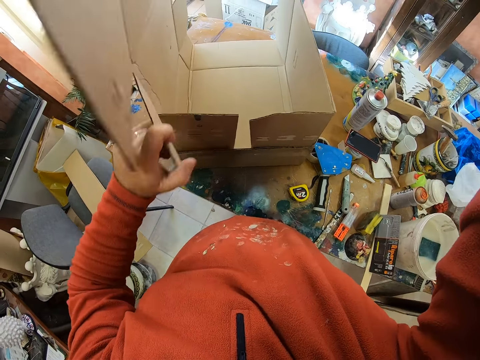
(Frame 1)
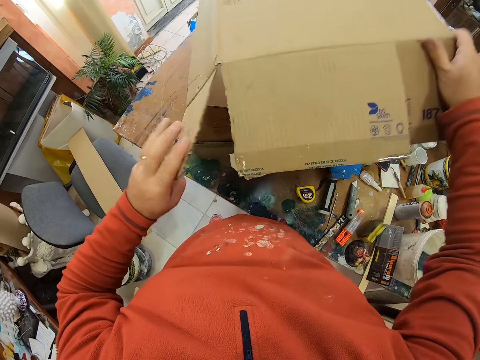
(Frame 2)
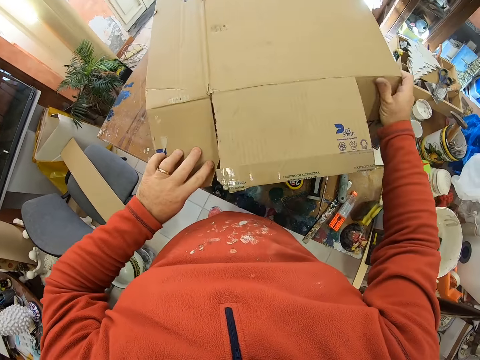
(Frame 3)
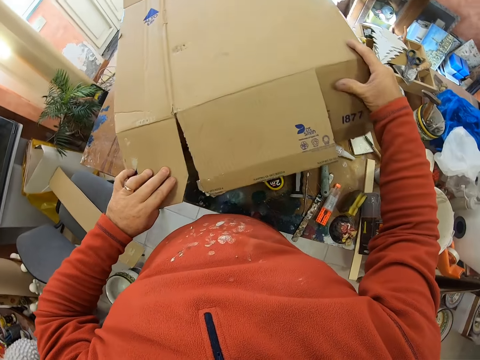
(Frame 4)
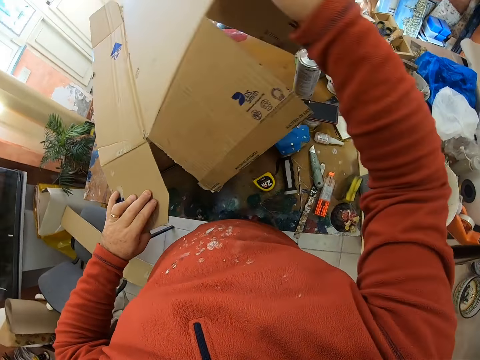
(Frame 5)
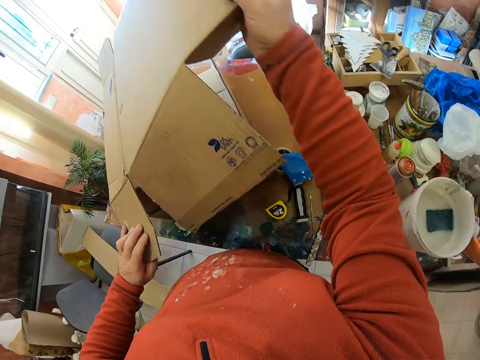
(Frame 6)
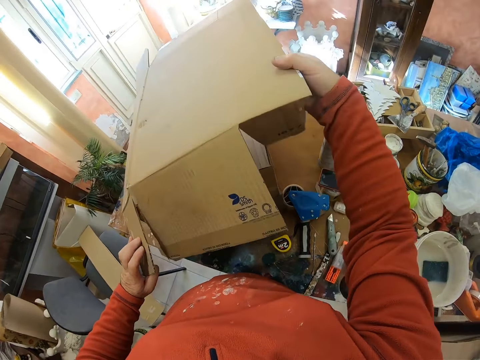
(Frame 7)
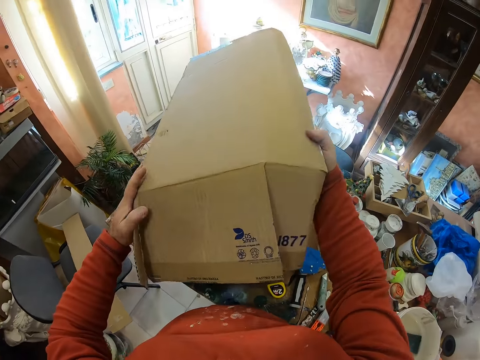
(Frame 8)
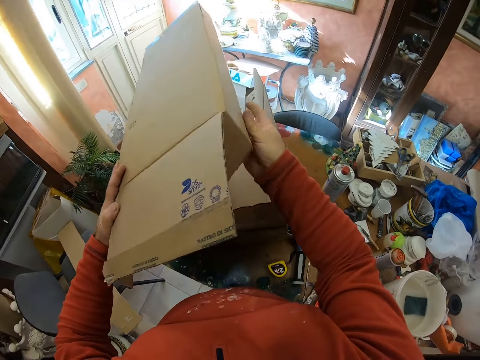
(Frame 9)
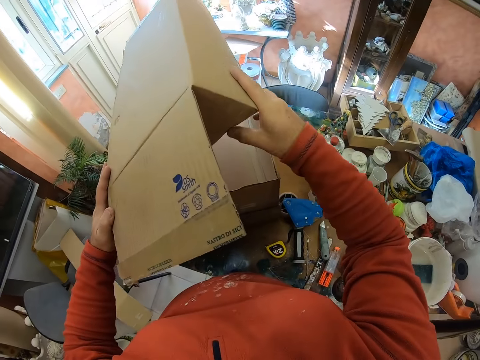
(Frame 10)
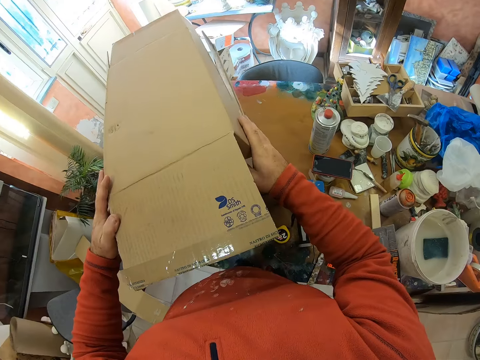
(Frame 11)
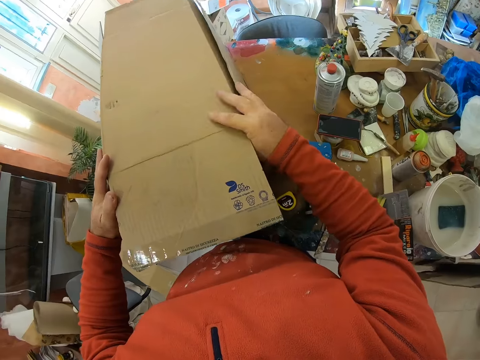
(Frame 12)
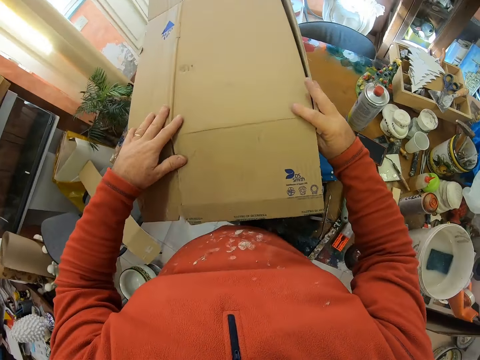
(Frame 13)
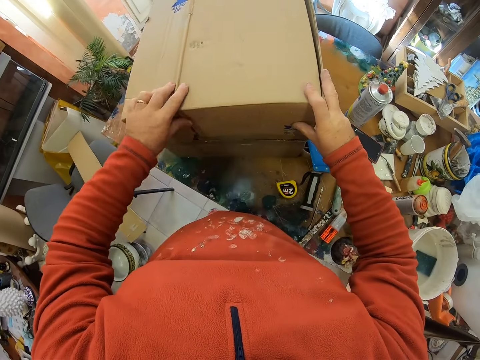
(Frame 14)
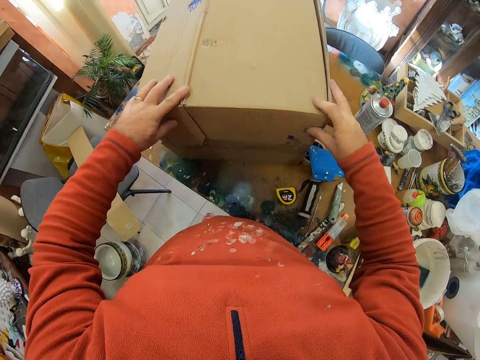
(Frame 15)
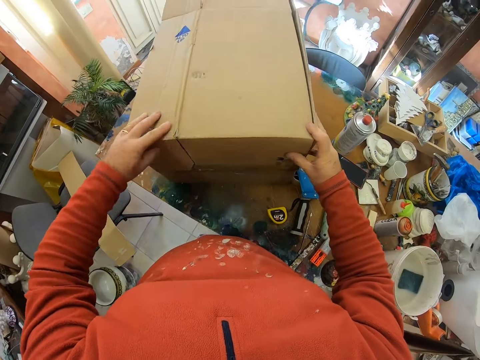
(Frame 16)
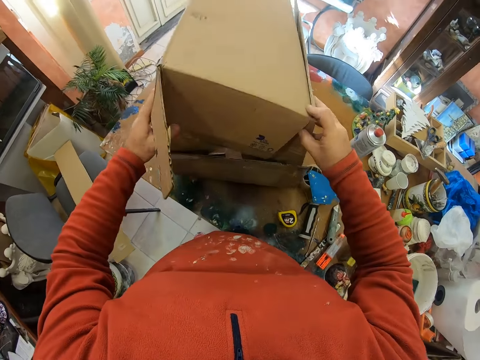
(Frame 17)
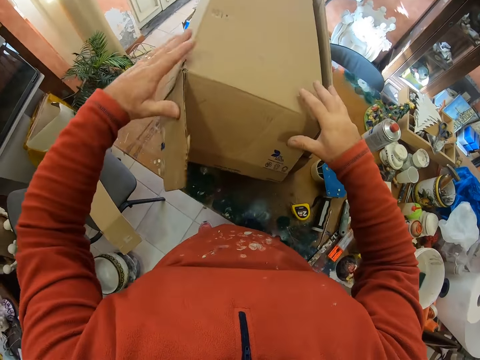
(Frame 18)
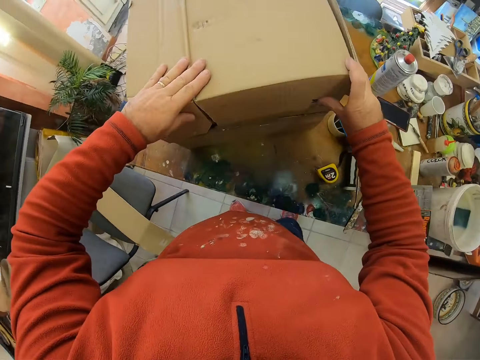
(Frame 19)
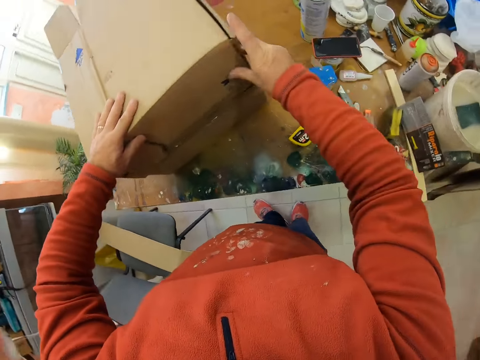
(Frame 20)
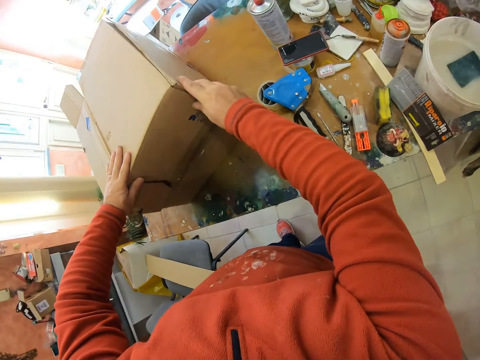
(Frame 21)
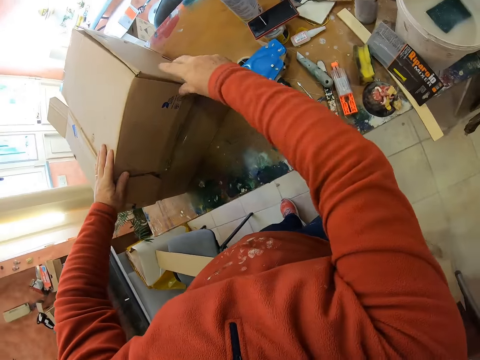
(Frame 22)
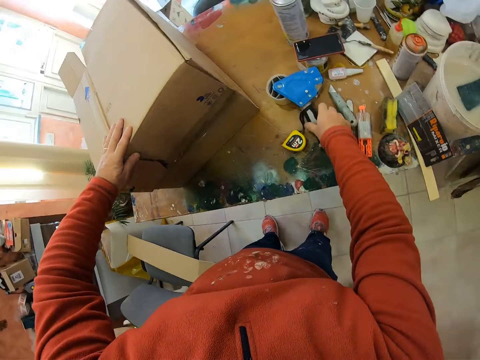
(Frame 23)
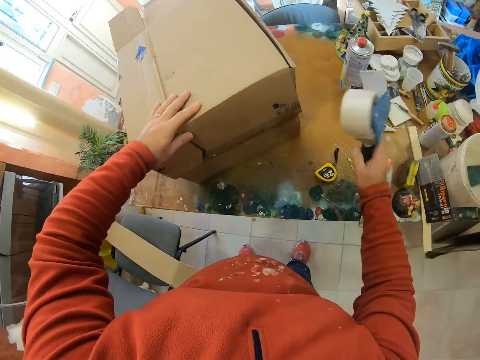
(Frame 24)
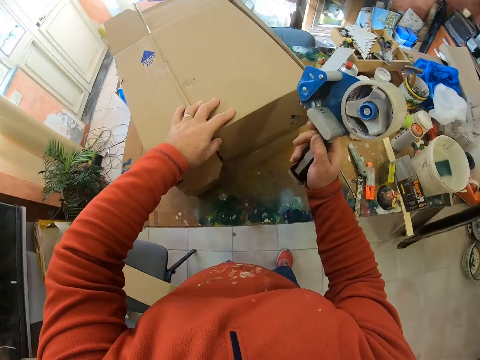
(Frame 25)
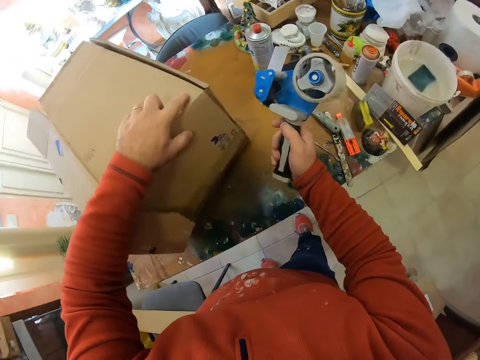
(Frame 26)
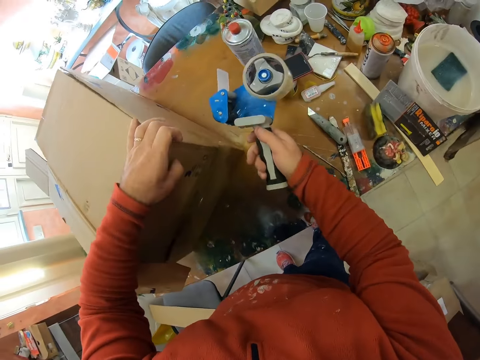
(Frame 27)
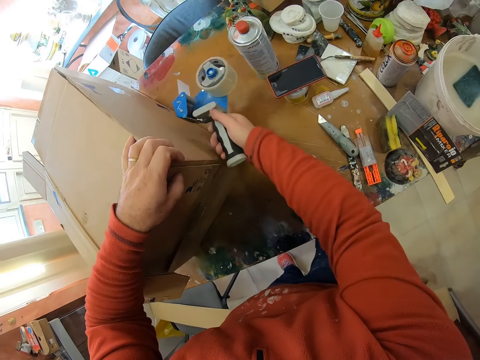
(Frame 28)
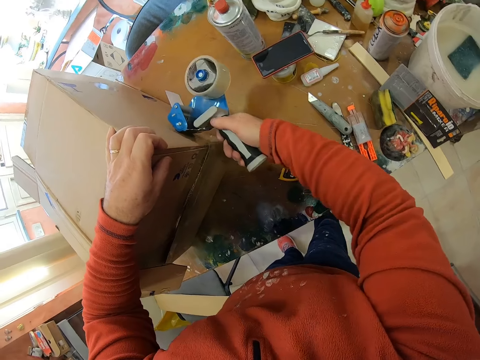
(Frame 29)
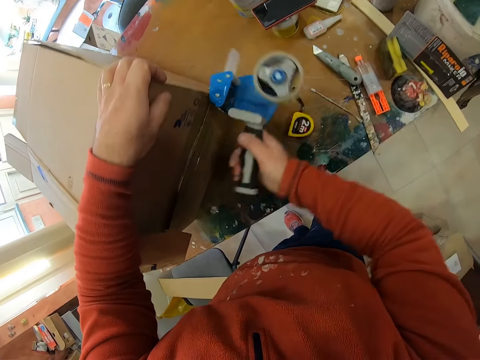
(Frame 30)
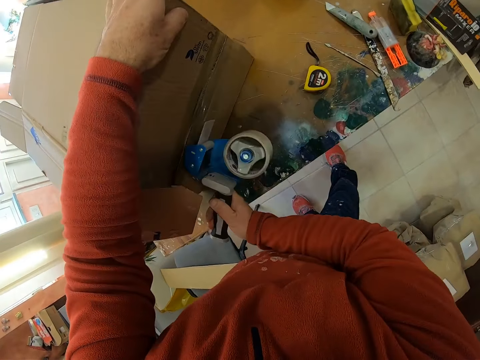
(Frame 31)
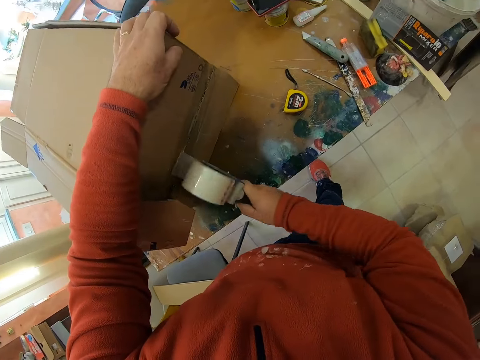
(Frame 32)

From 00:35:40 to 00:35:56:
The camera wearer picks up the hand tape dispenser. They put the sole tape on the box with the hand tape dispenser.

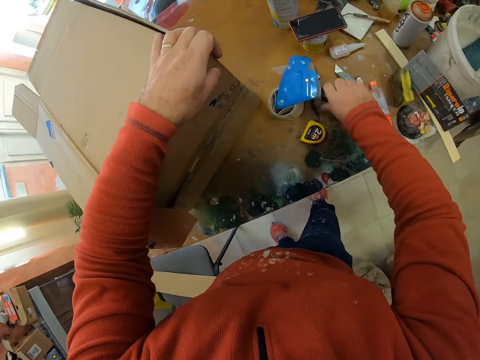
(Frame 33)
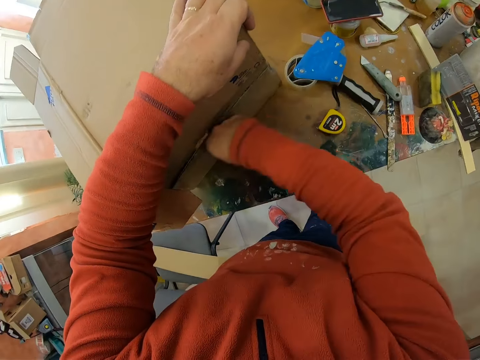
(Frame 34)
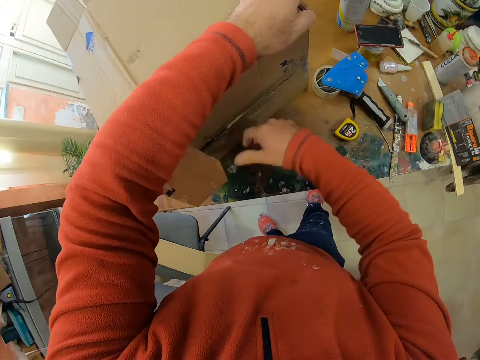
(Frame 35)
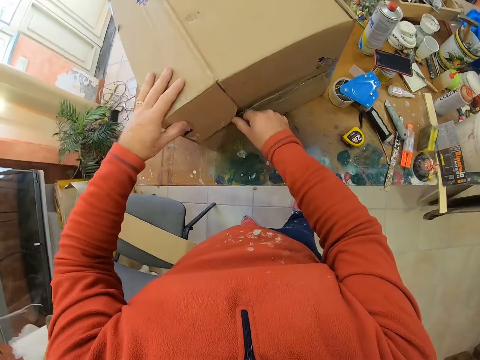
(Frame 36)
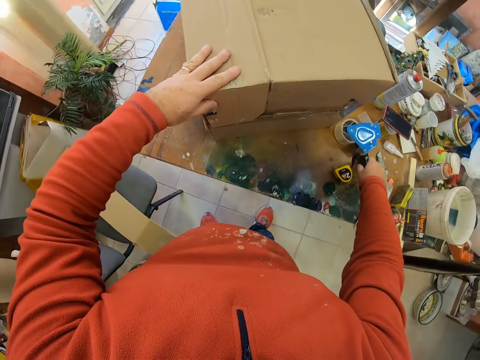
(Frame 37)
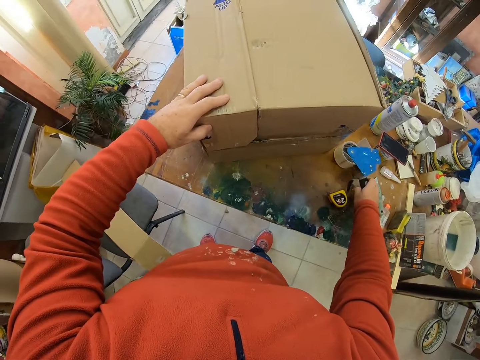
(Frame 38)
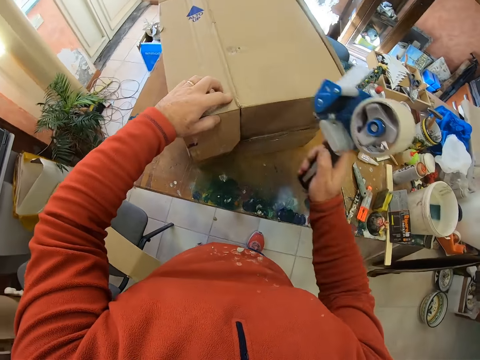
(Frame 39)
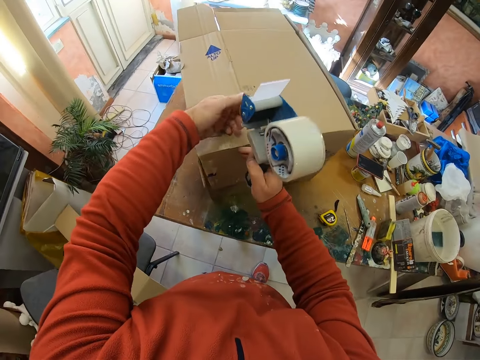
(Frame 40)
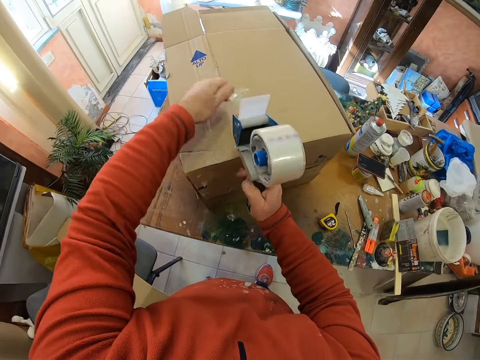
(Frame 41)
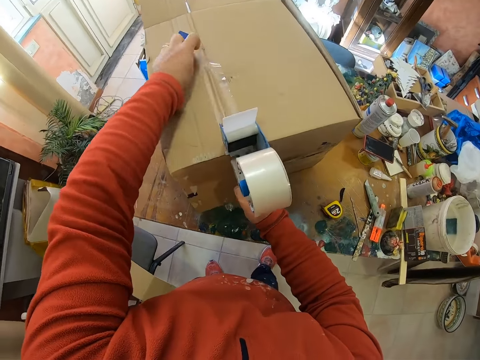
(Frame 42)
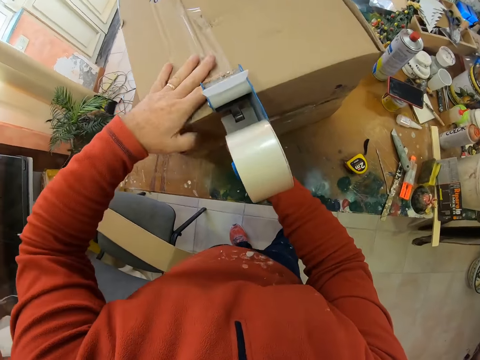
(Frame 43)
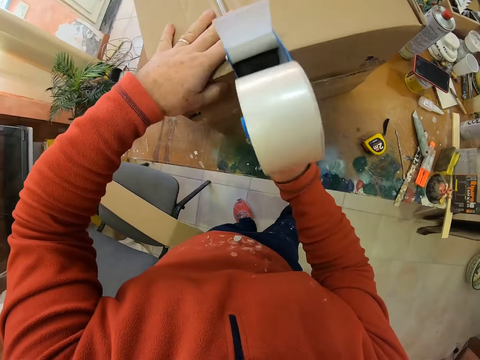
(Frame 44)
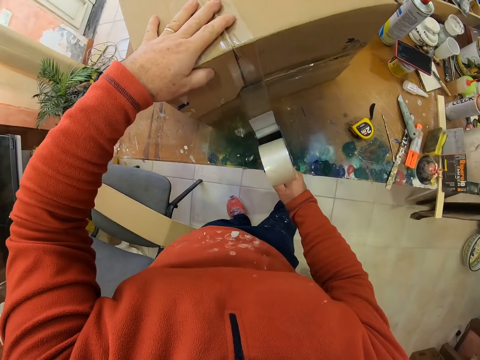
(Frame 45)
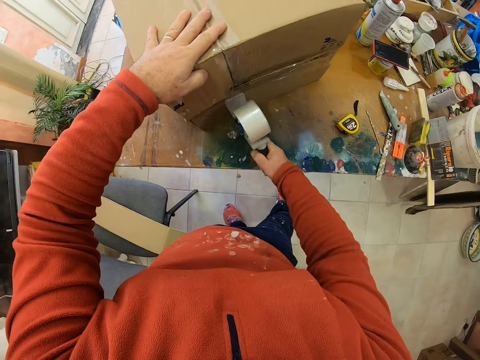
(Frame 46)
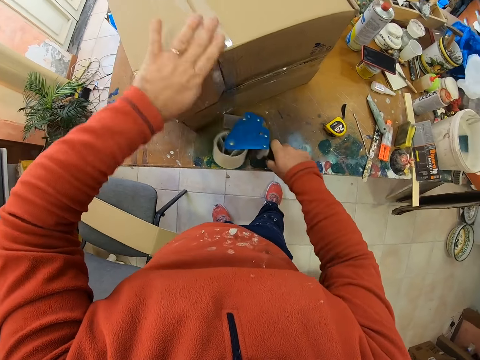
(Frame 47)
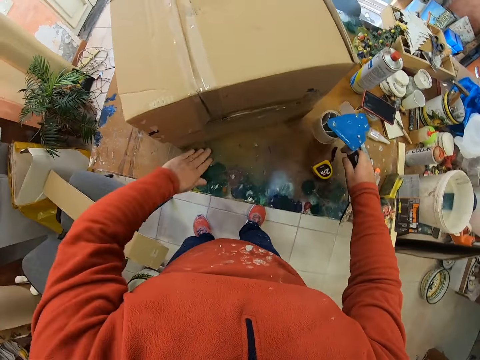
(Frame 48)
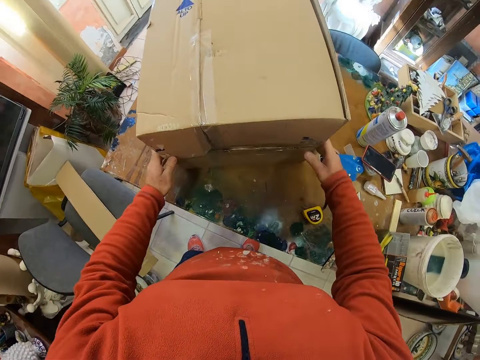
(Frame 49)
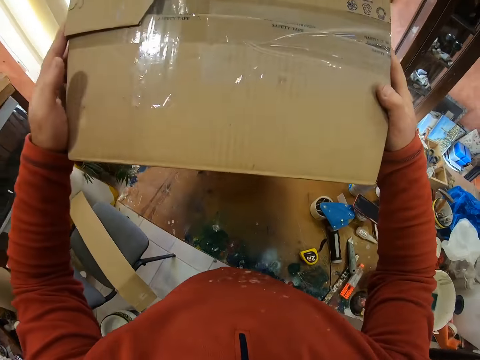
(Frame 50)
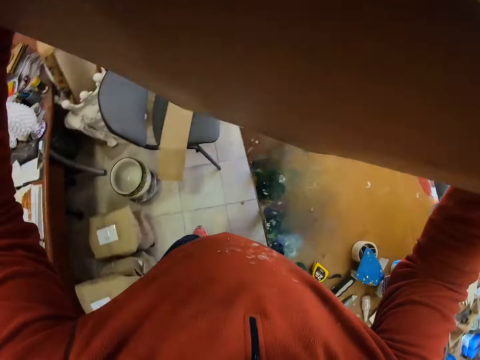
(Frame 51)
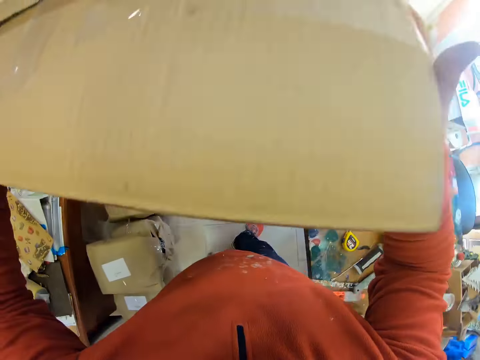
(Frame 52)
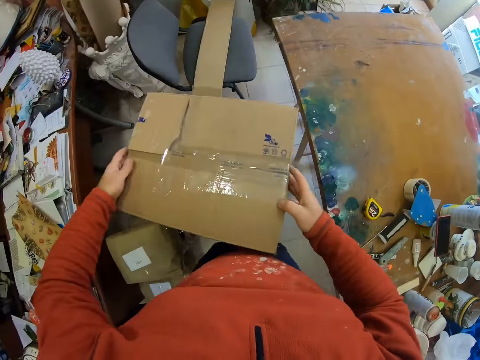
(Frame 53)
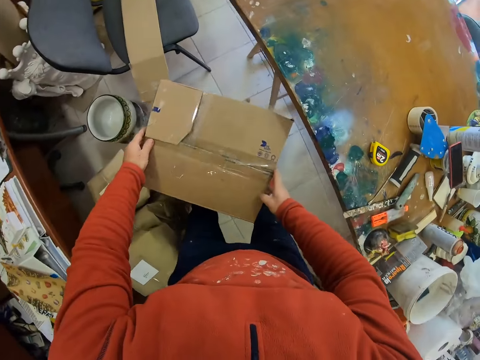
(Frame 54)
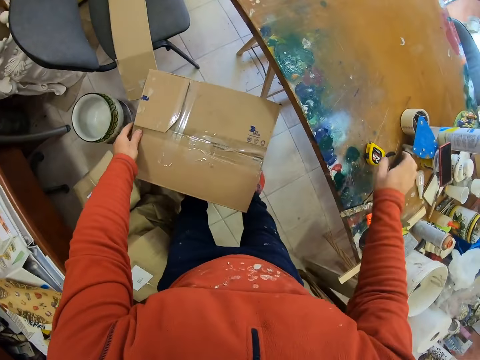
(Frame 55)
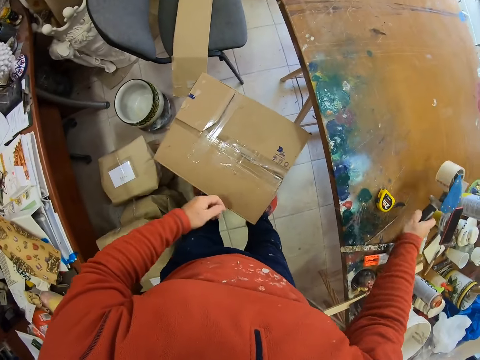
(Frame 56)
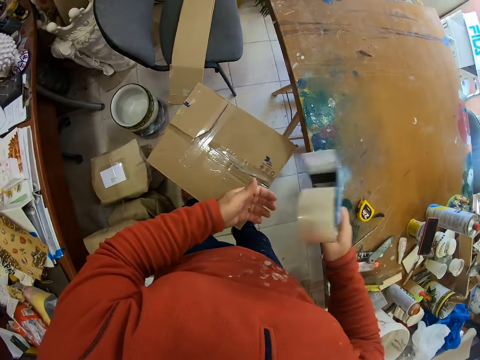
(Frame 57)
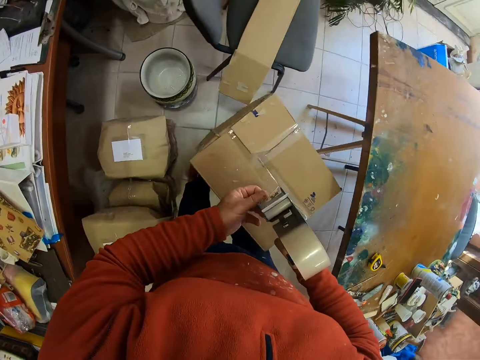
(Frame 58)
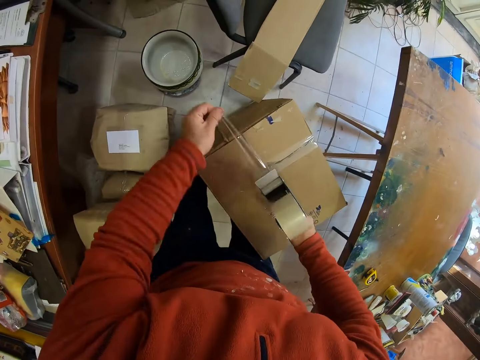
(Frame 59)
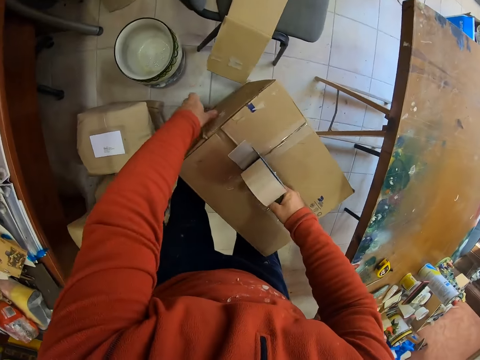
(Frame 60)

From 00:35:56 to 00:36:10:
The camera wearer places the hand tape dispenser on the table. He fixes the sole tape with his hand. He picks up the hand tape dispenser from the table. He puts the sole tape on the box. He places the hand tape dispenser on the table. He lifts the box. He places the box on the floor. He picks up the hand tape dispenser from the table. He puts the sole tape on the box.
